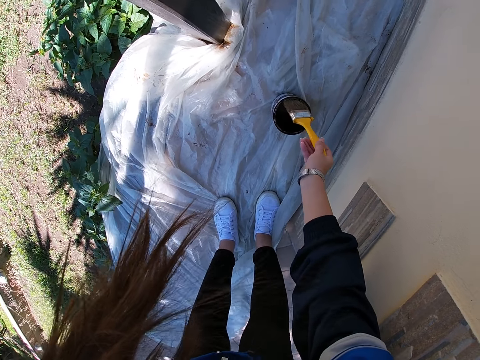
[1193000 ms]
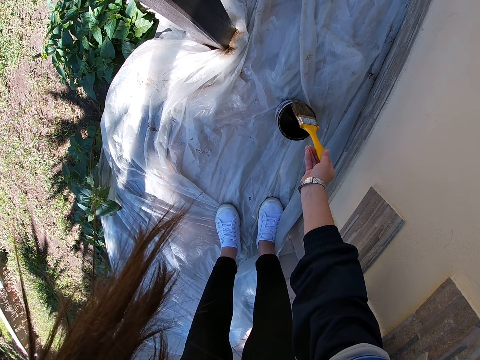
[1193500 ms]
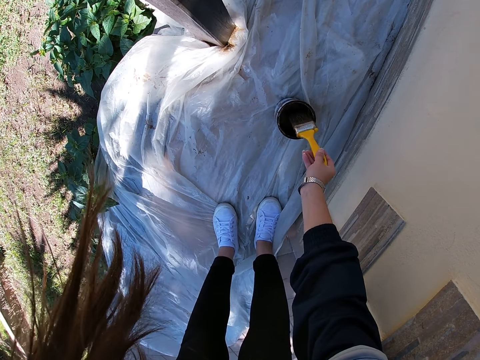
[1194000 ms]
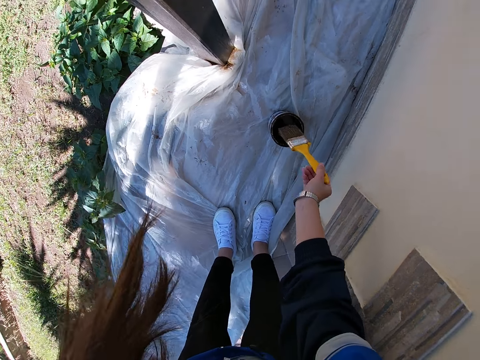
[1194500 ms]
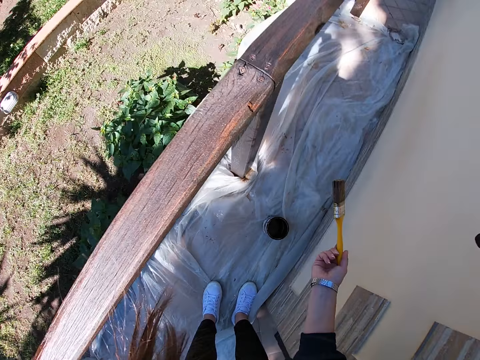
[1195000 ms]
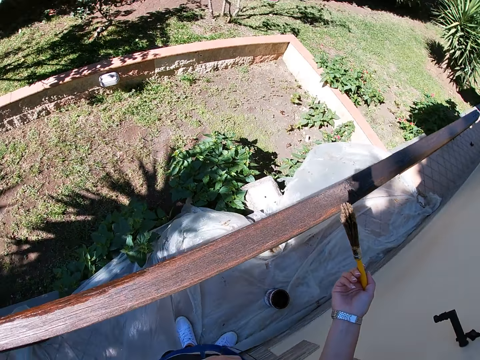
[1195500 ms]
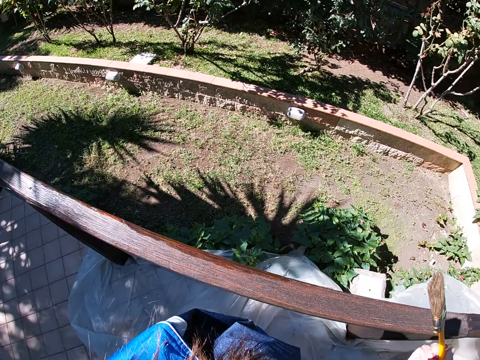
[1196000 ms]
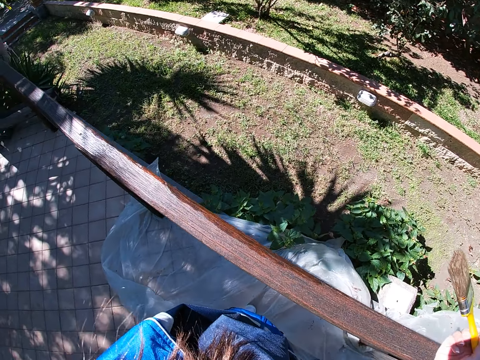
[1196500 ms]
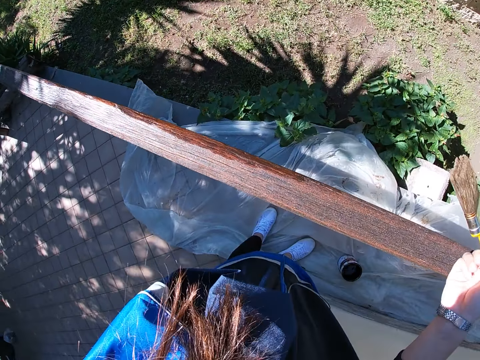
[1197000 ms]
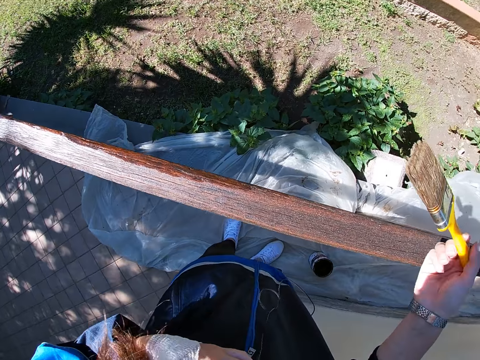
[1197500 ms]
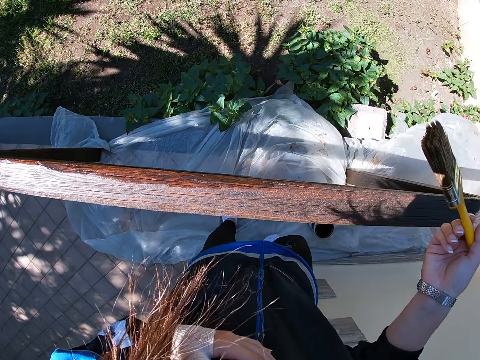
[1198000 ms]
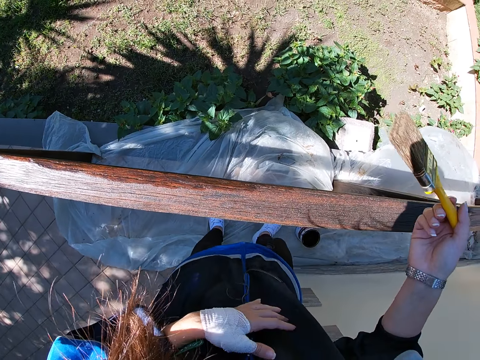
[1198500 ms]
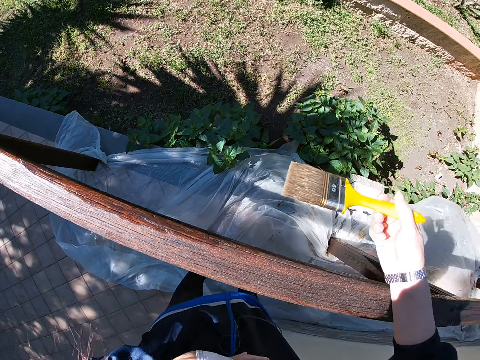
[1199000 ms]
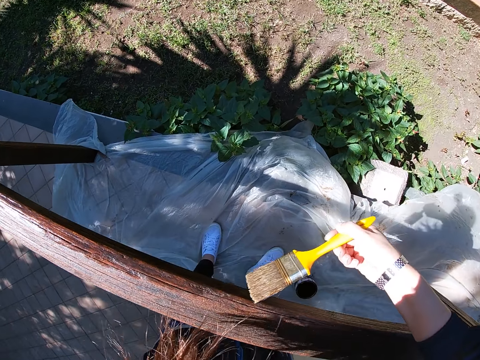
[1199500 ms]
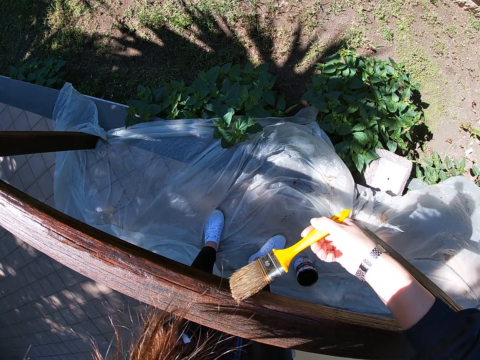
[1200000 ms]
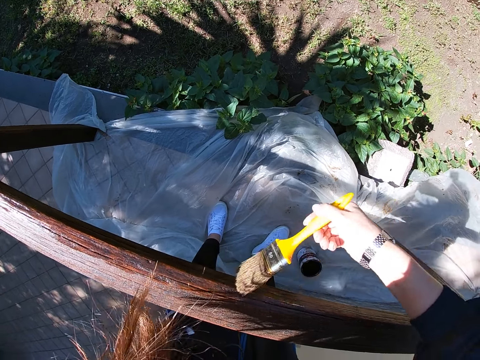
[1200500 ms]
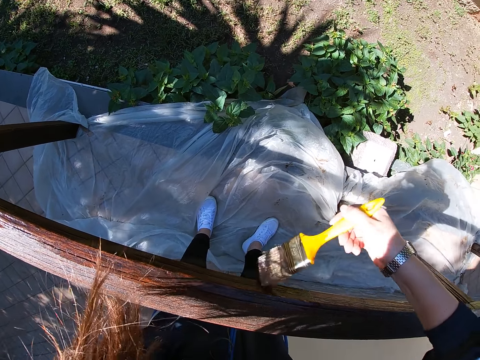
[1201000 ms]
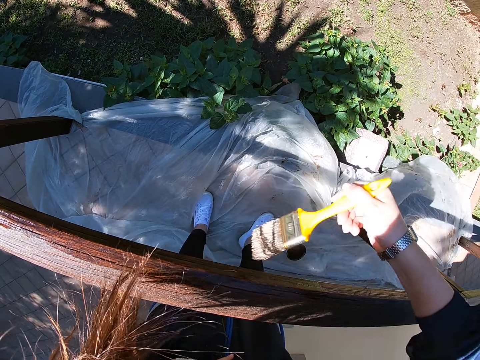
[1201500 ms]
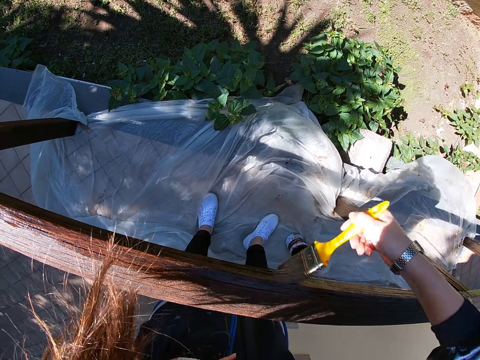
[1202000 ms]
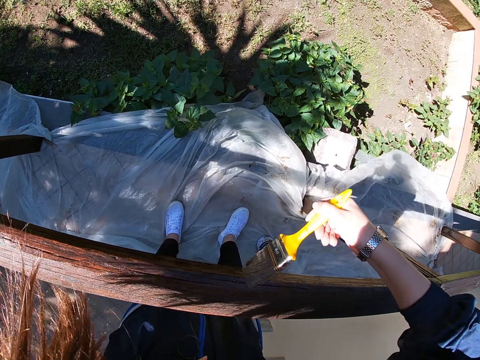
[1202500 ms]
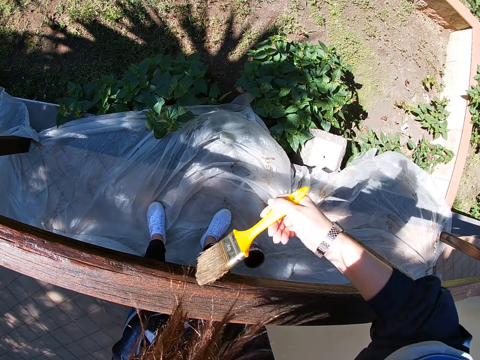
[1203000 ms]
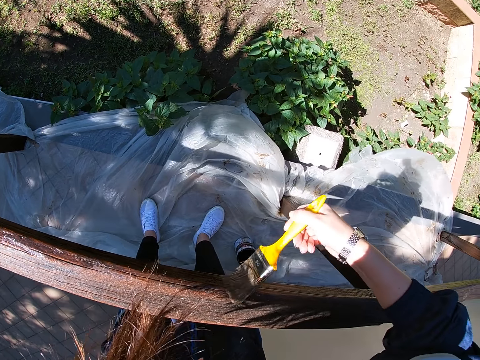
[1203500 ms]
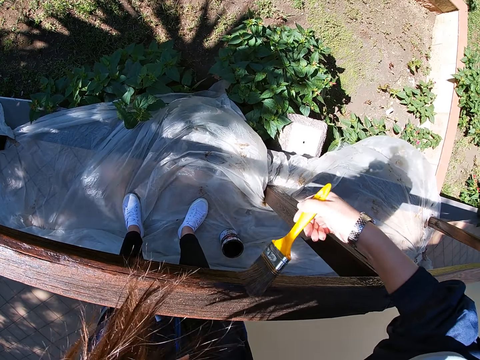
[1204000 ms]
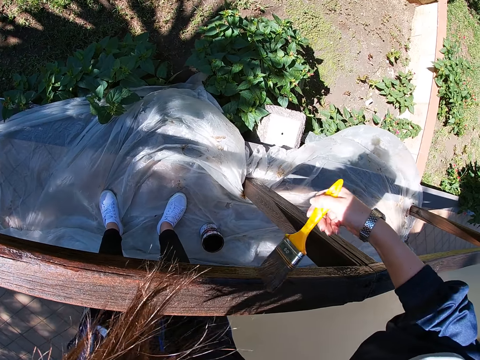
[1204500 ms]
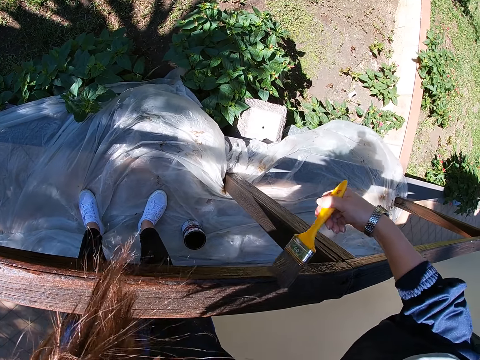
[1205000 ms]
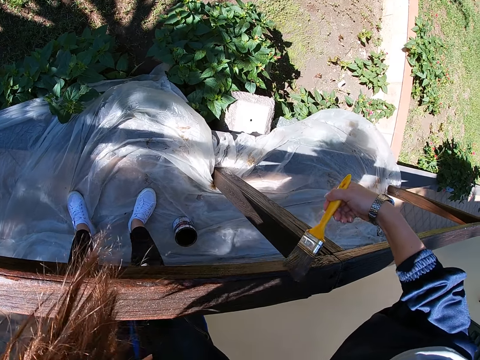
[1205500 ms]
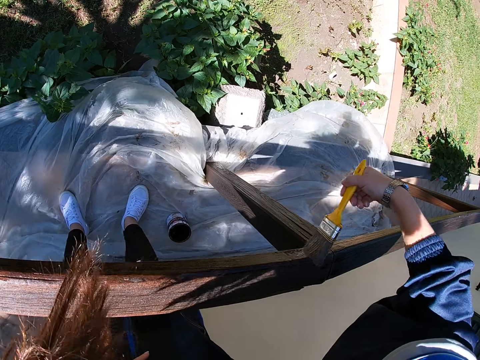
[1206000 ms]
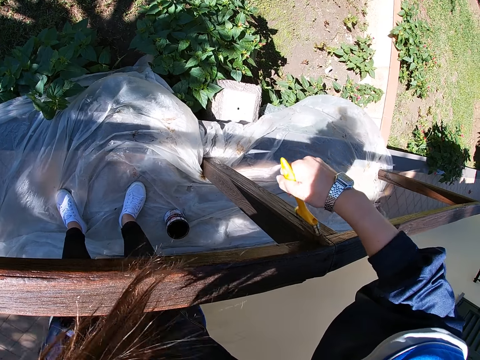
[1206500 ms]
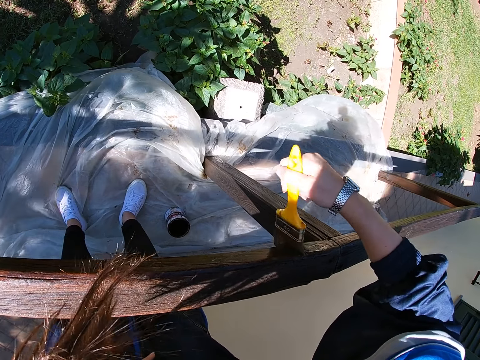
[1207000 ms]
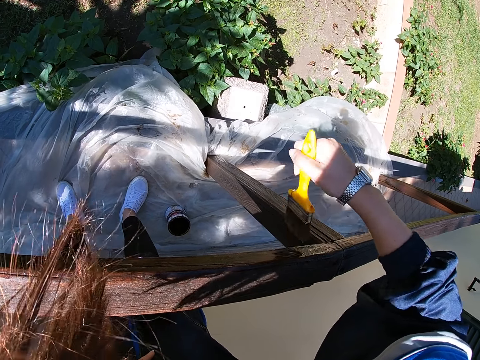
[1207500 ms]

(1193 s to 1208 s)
The camera wearer raises the paint brush towards the balcony rail. They paint the balcony rail using the paint brush.

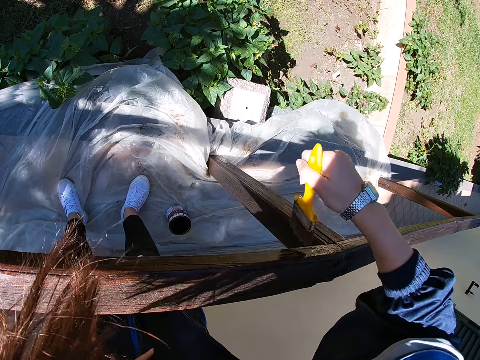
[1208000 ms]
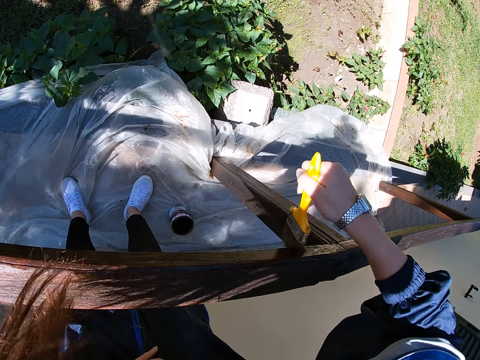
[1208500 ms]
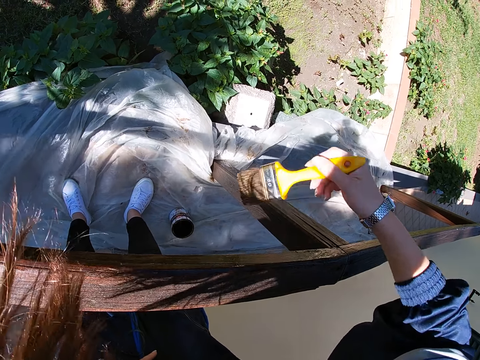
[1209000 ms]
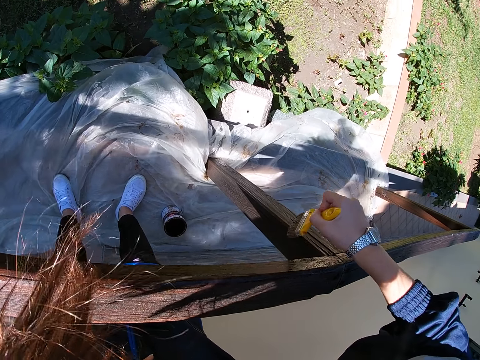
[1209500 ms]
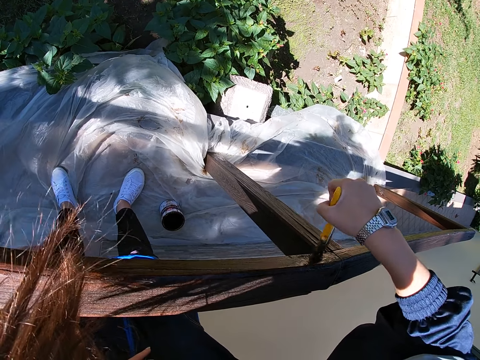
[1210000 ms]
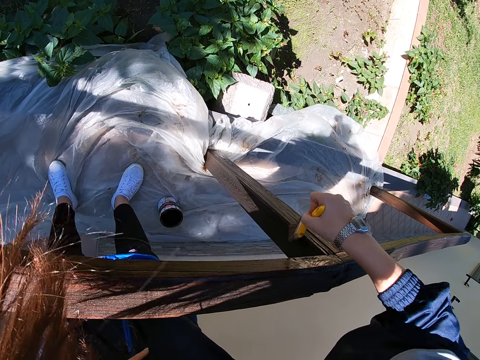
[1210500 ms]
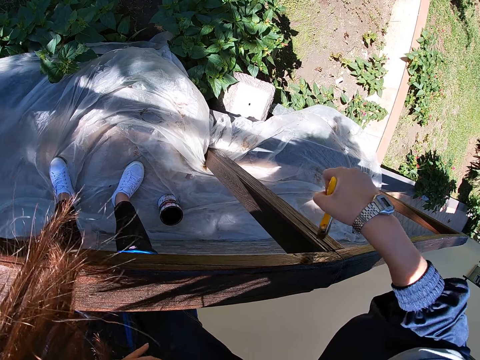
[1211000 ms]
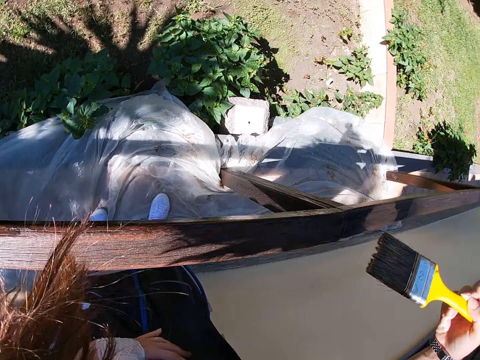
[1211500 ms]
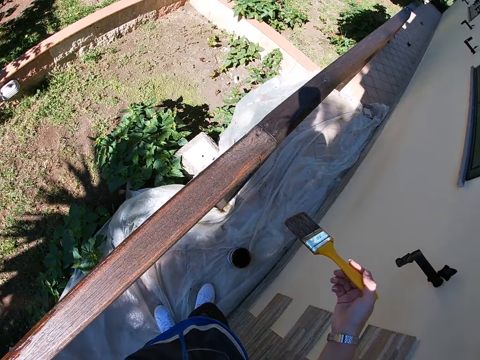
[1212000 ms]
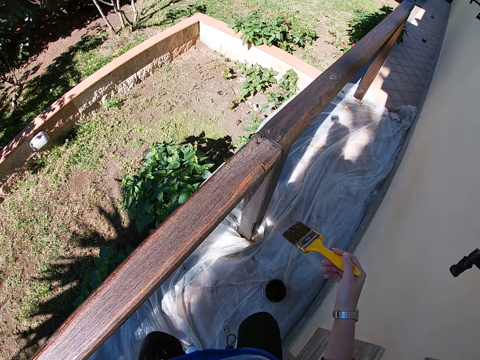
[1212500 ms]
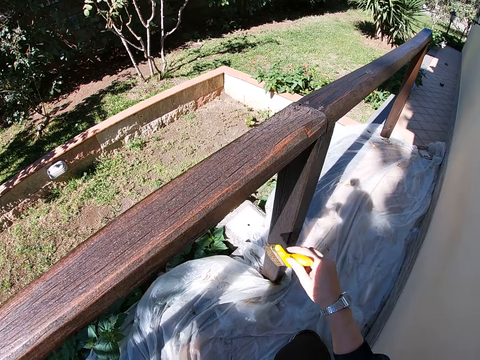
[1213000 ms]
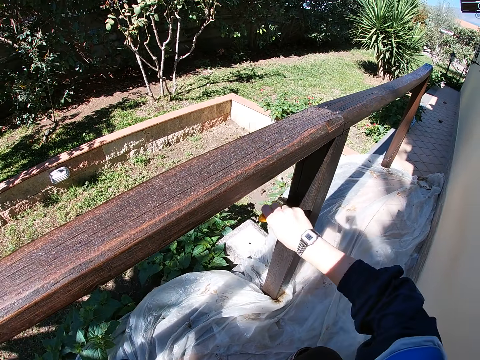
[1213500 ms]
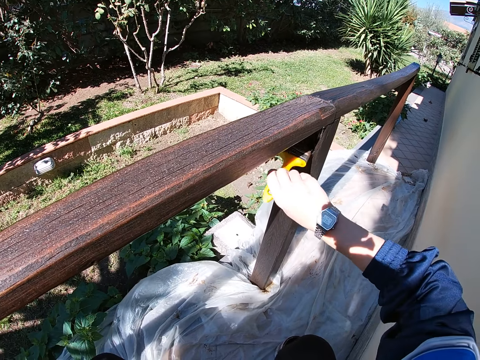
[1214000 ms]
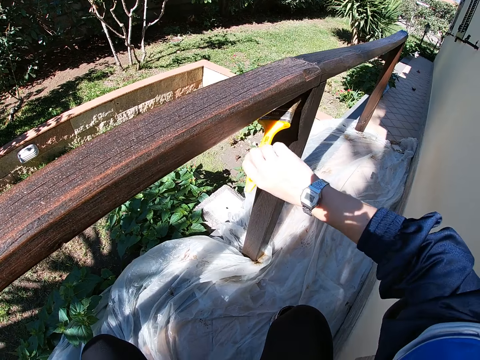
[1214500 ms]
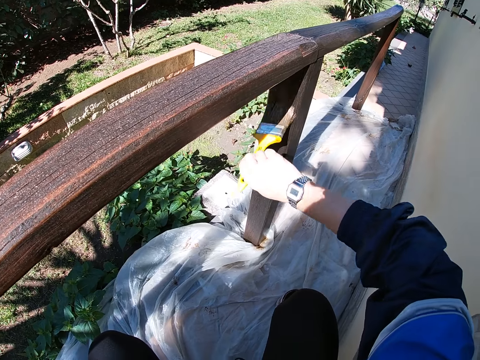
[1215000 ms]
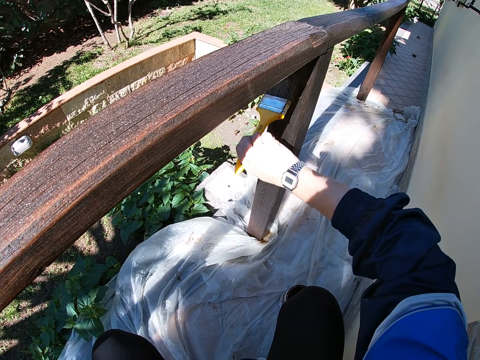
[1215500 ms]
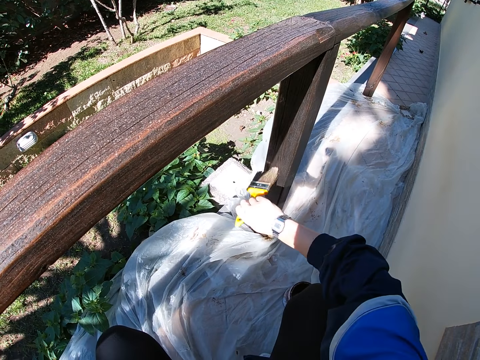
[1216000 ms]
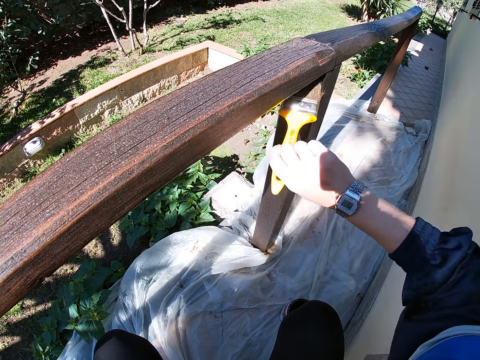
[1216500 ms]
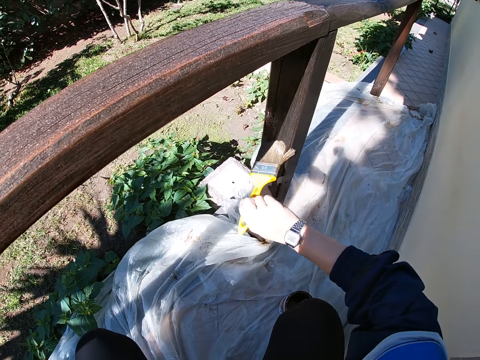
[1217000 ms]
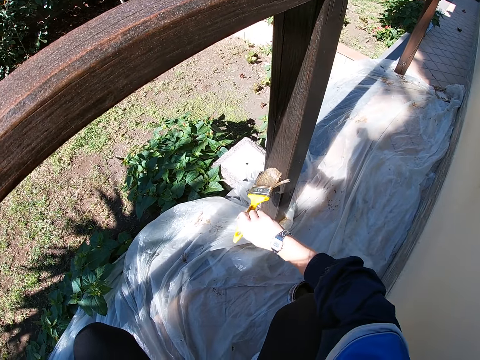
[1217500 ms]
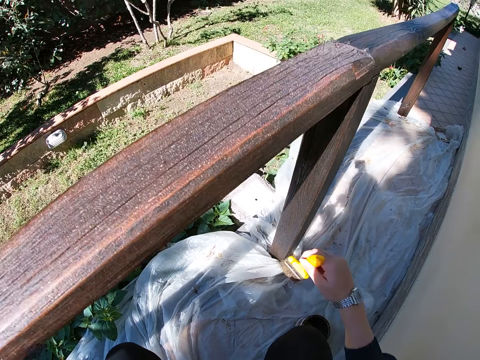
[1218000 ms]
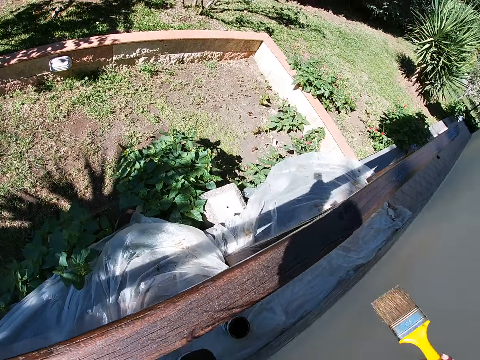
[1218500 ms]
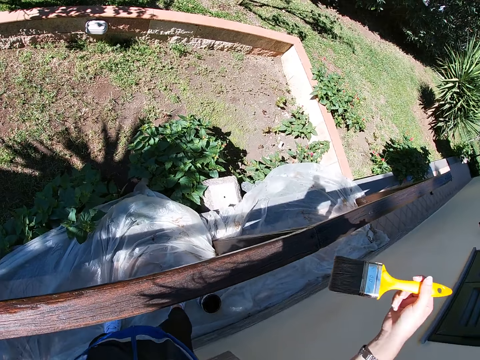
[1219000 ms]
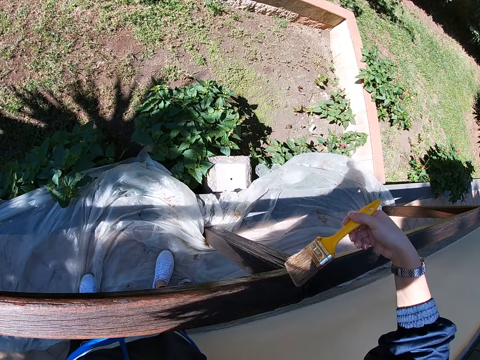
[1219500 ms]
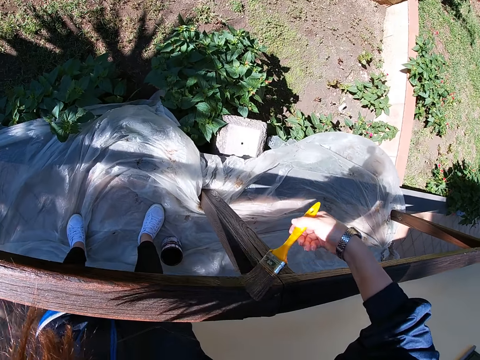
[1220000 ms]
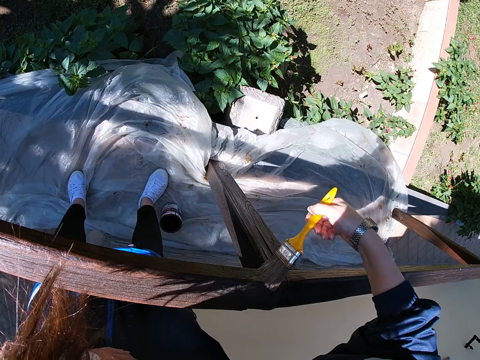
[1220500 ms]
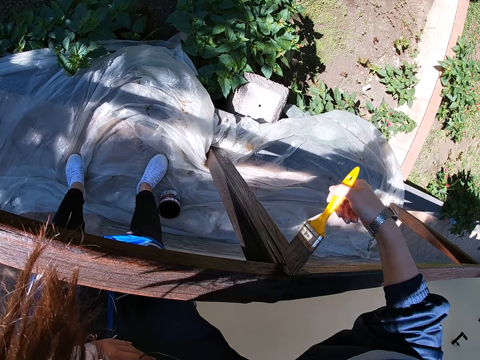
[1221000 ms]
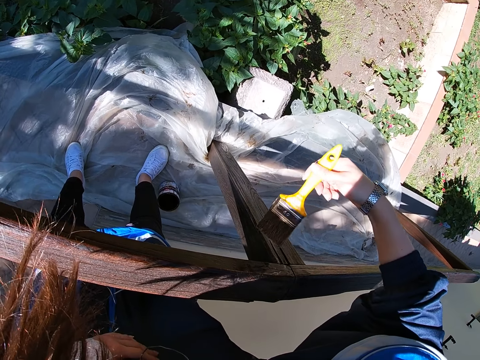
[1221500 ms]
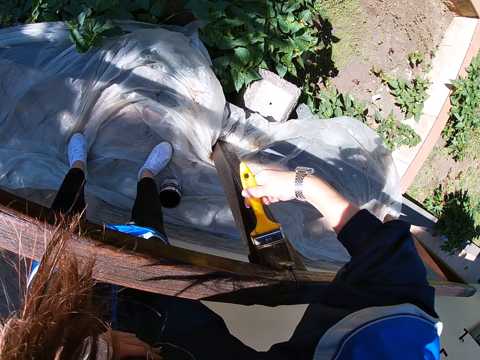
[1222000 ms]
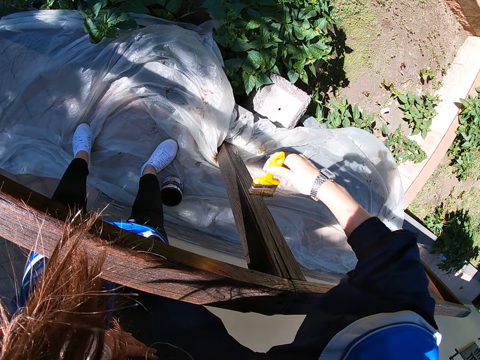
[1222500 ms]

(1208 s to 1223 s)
The camera wearer squats. They paint the lower part of the front yard fence with the paint brush. They stand up. They paint the upper part of the front yard fence with the paint brush.
